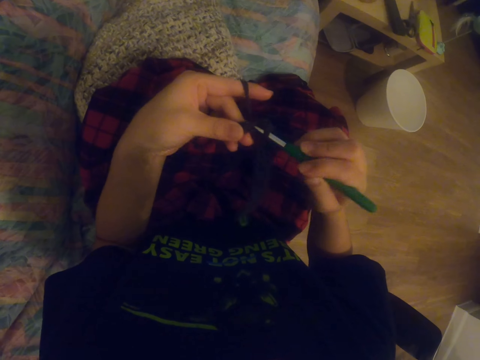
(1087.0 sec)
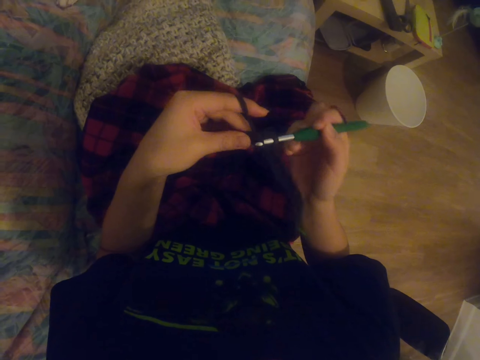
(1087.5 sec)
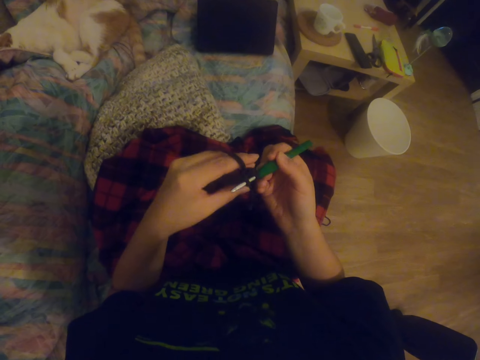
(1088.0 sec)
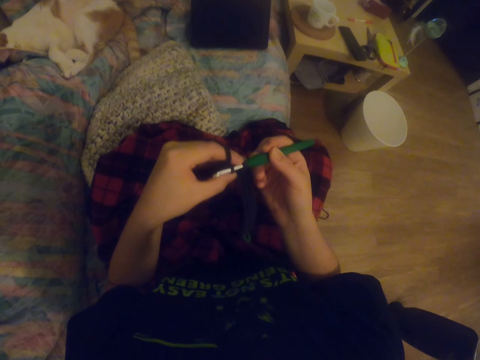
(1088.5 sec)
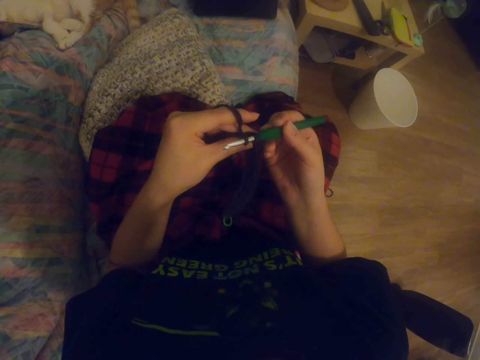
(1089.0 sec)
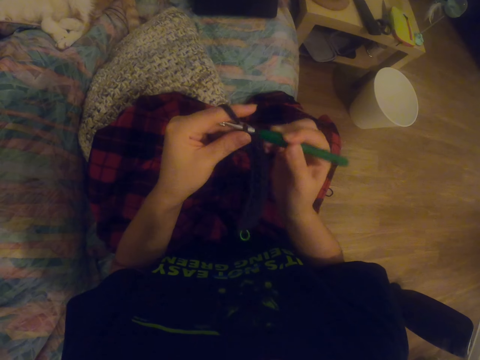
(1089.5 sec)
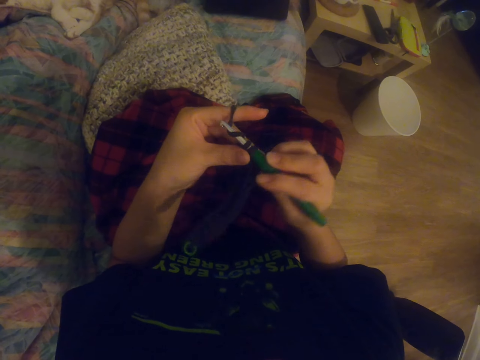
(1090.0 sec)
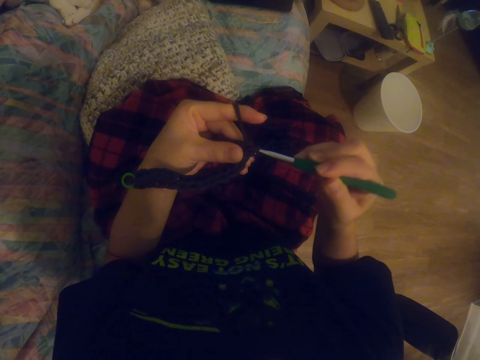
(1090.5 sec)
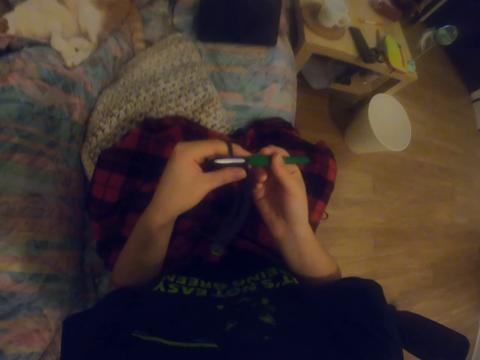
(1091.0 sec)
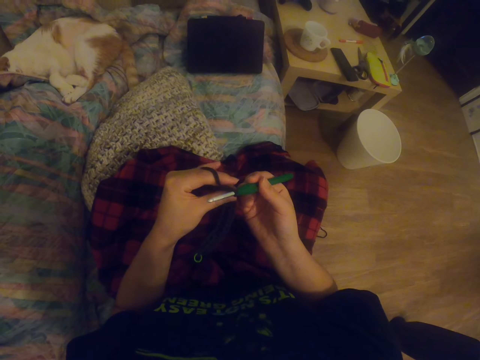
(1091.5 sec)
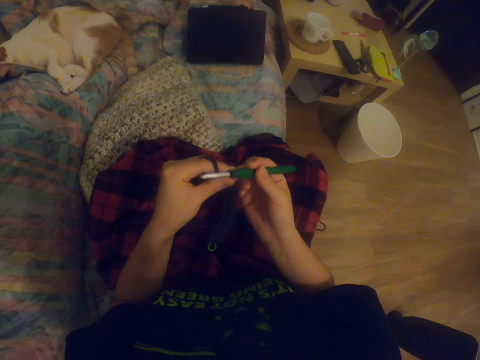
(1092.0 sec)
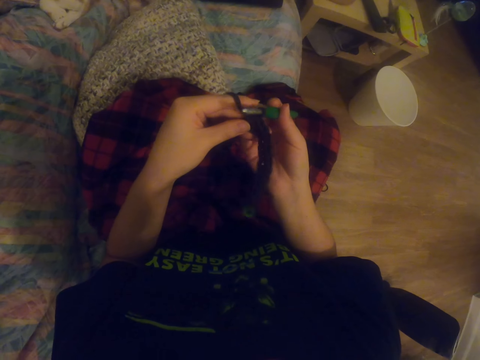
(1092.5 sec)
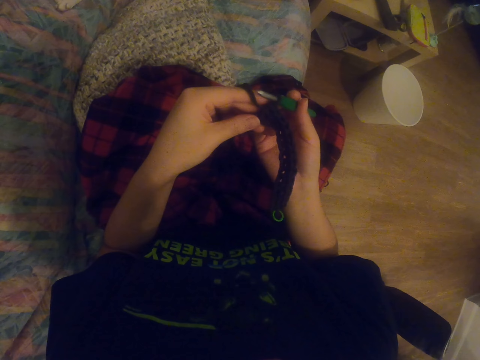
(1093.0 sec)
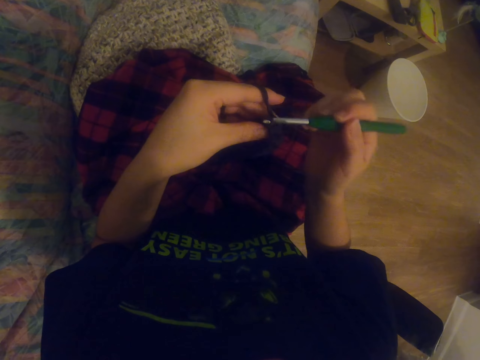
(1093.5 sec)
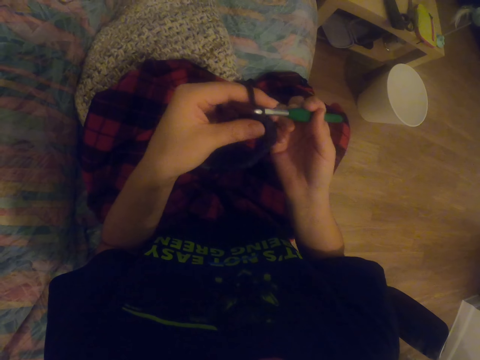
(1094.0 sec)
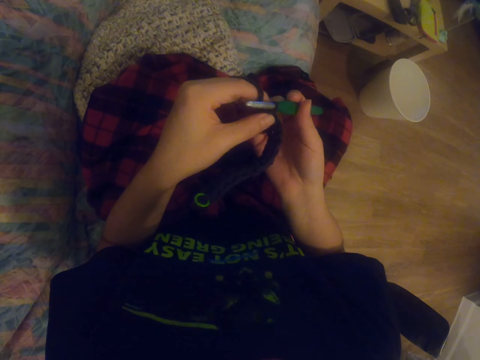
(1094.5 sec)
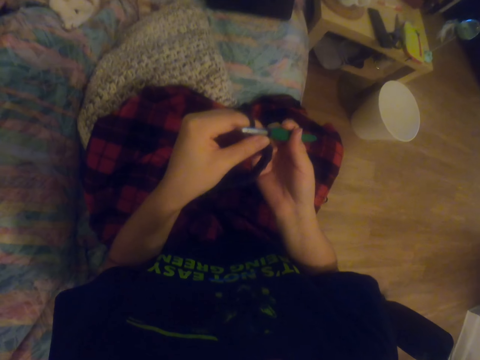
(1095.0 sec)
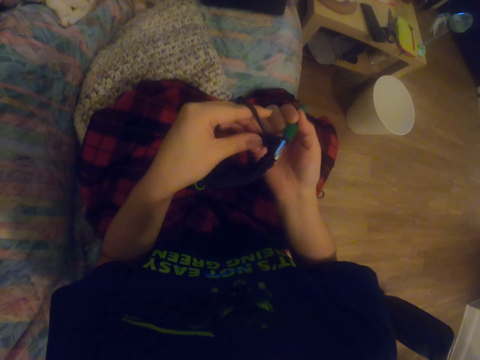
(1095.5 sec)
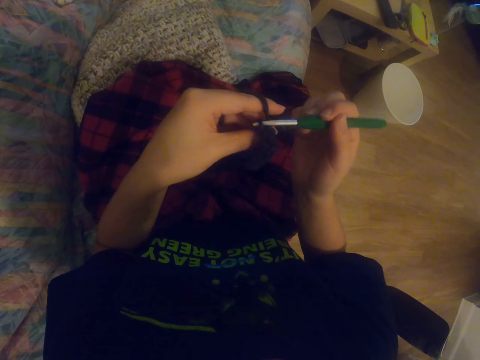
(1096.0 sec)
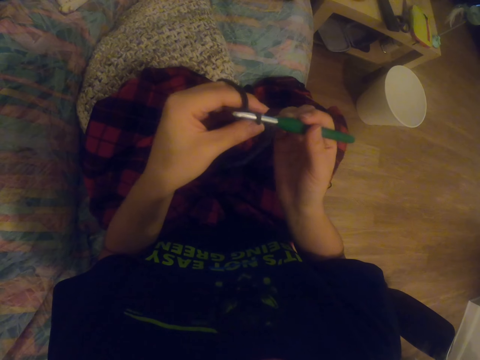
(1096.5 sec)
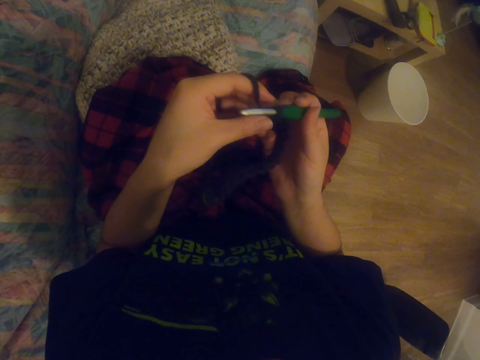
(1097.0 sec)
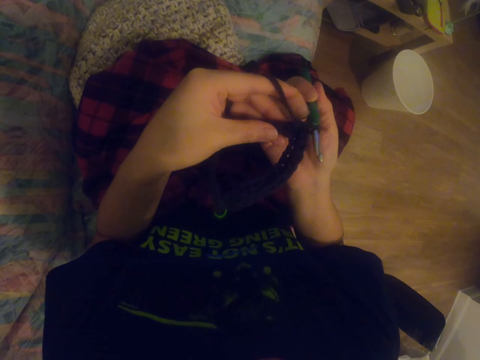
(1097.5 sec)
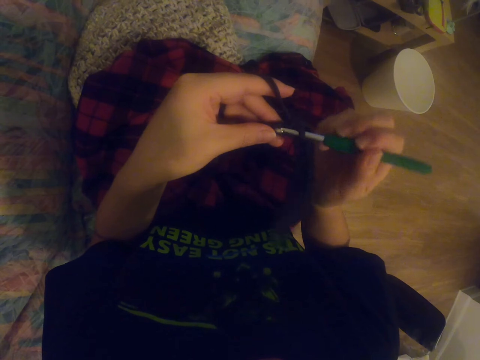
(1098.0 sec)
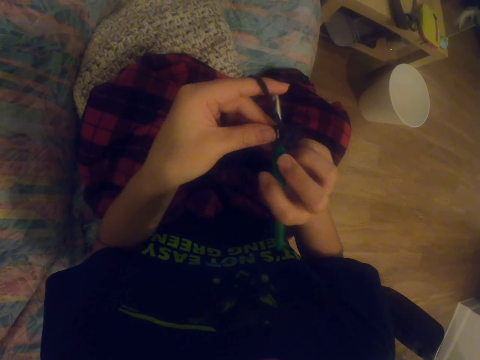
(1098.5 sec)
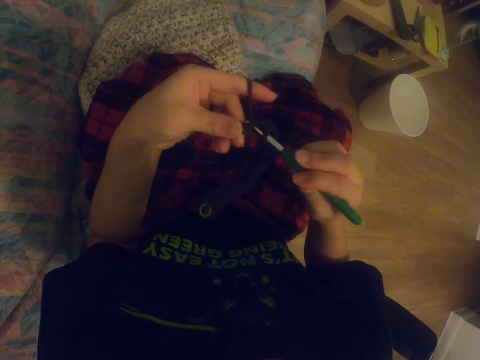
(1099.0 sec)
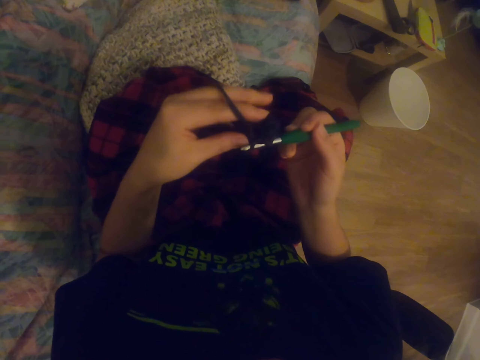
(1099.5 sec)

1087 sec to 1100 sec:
The camera wearer knits the garment with the knitting needle. They look around. They knit the garment with the knitting needle. They look around. They knit the garment with the knitting needle. They knit the garment with the knitting needle again.

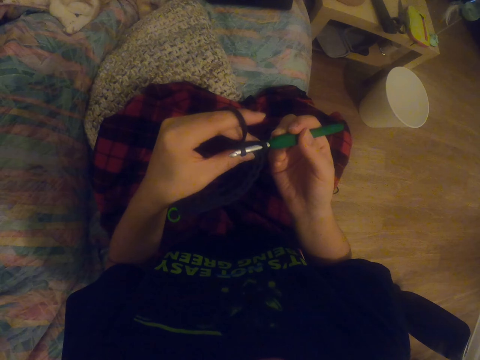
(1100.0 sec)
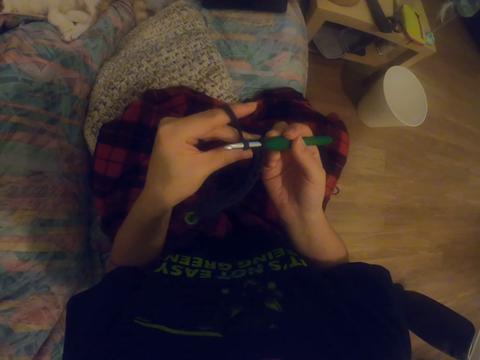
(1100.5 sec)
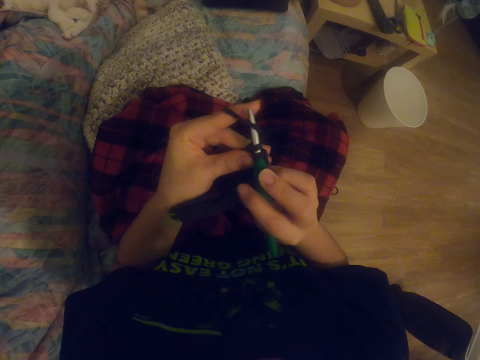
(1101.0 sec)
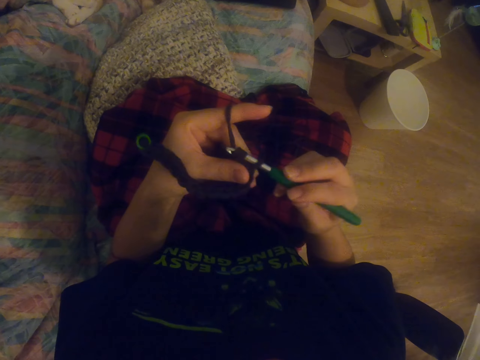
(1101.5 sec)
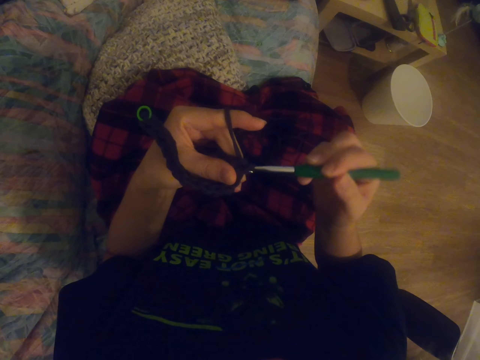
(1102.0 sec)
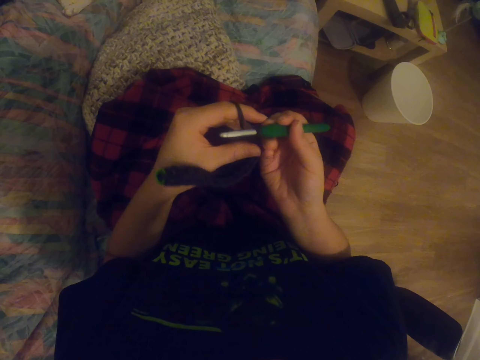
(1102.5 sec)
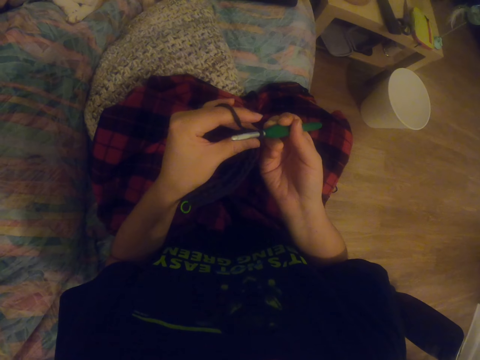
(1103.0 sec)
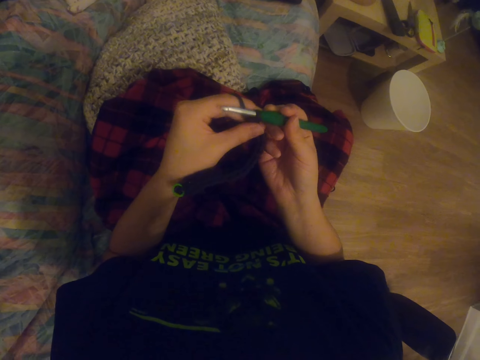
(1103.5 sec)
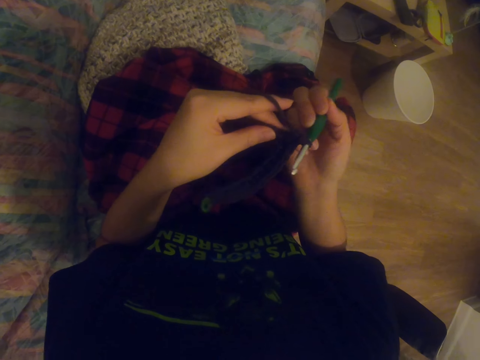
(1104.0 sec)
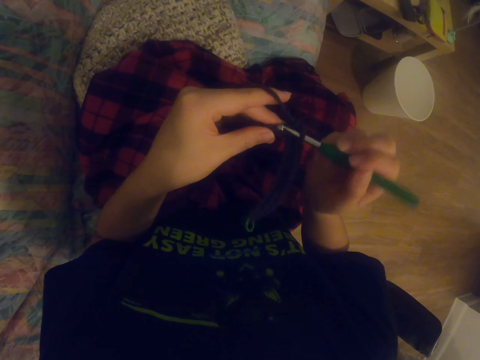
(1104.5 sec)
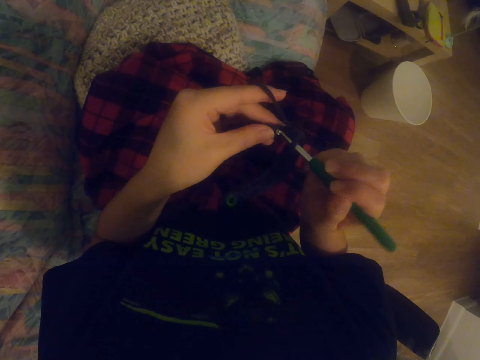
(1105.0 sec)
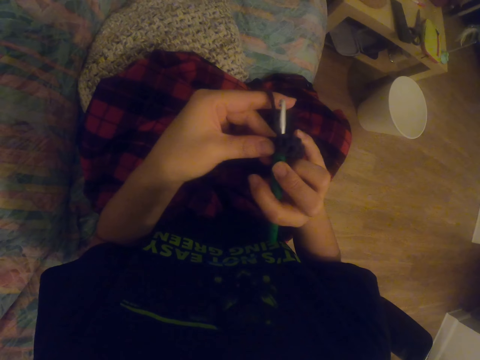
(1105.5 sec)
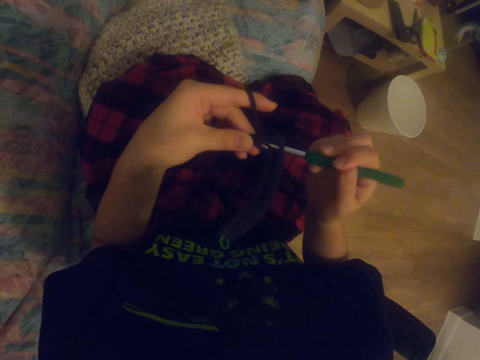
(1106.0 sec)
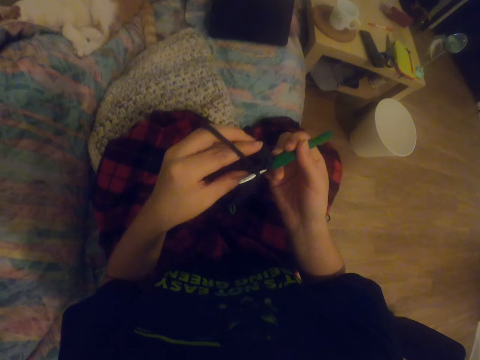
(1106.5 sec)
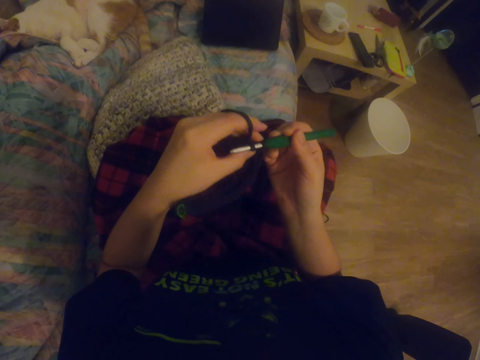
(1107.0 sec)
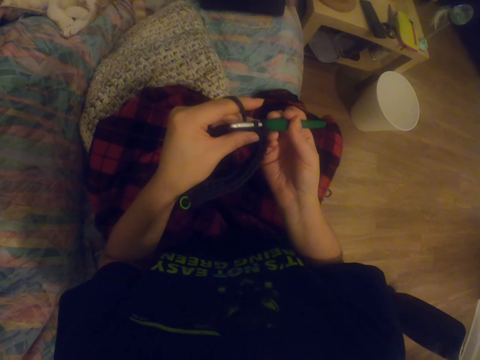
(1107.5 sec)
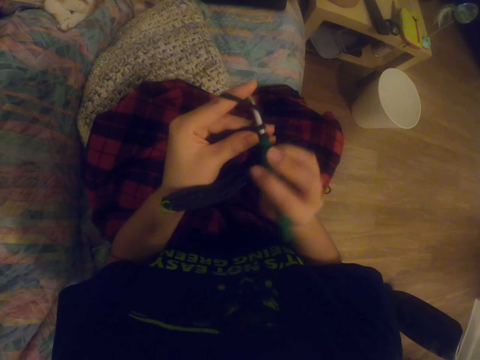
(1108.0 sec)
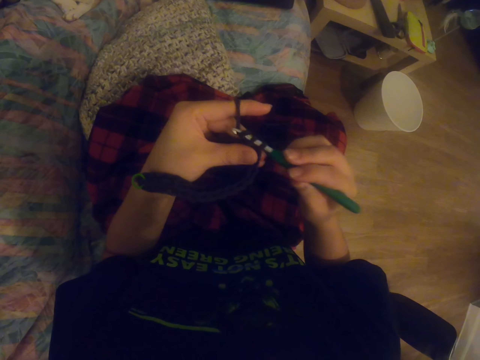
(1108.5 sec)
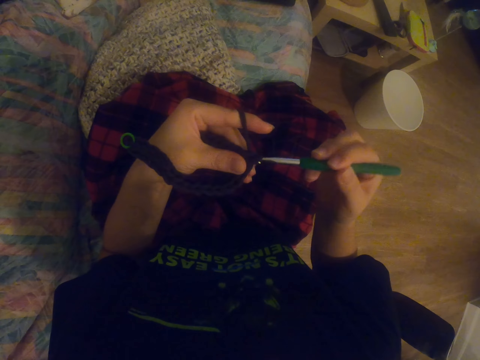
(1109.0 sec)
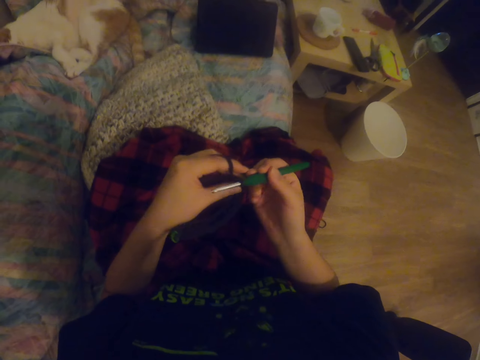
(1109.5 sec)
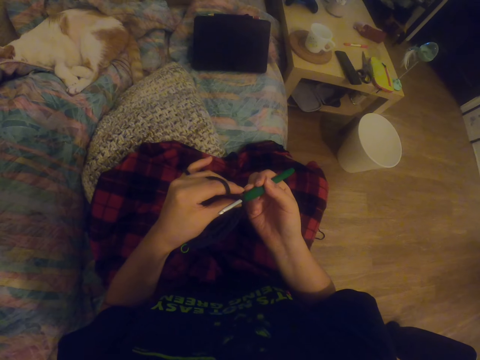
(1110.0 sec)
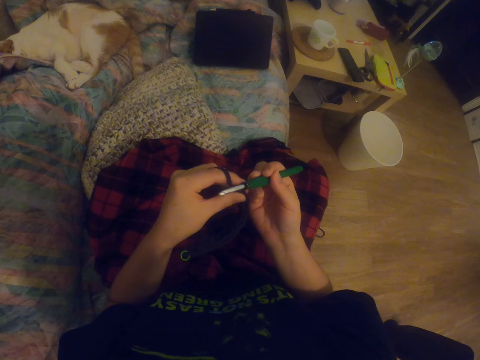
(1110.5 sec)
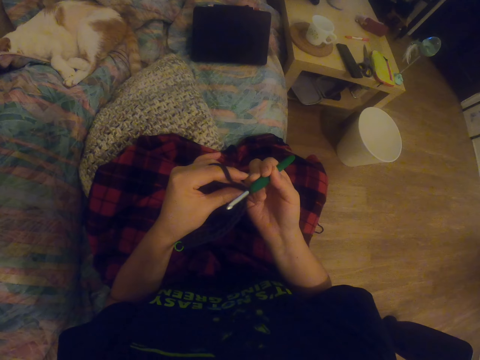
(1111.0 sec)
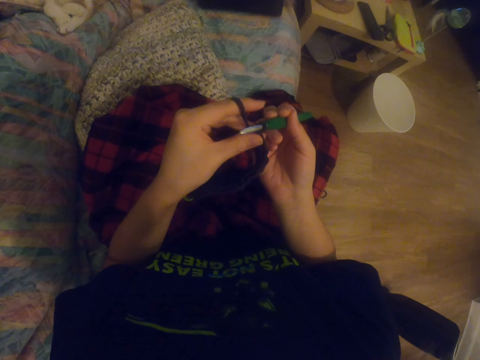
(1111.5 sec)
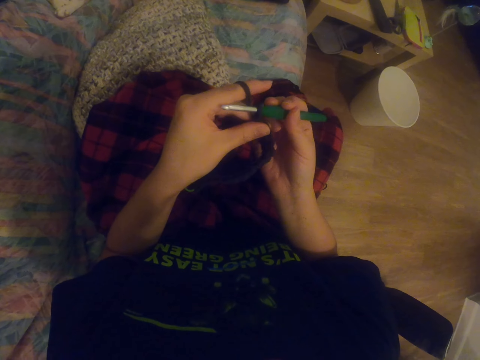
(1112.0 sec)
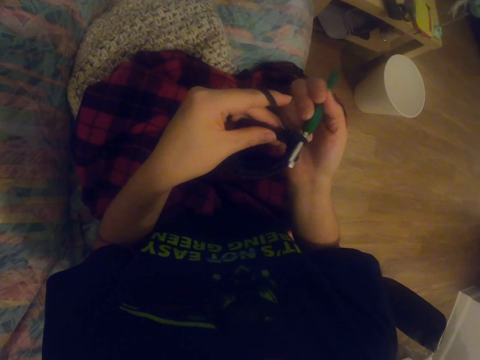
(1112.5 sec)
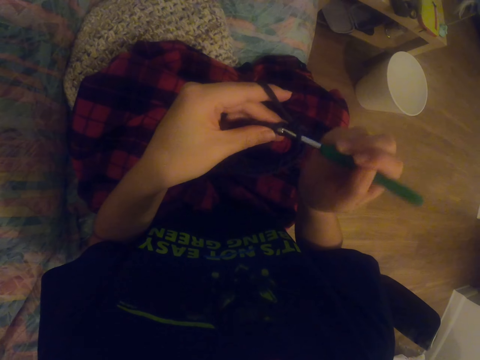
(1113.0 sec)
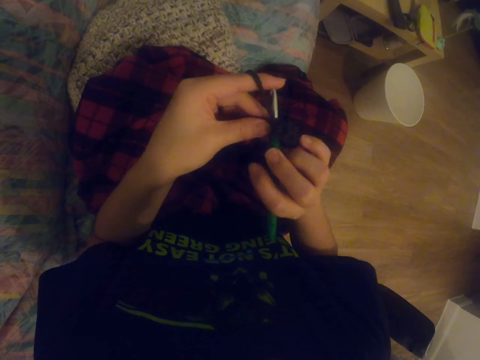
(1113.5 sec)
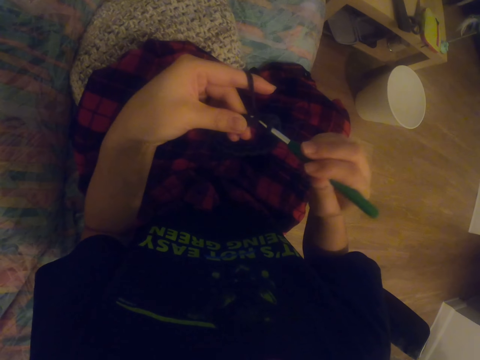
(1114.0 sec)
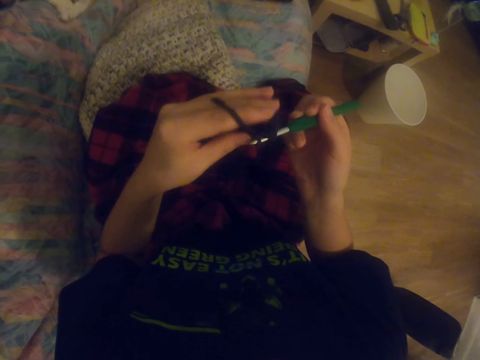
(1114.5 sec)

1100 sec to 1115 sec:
The camera wearer knits the garment with the knitting needle. They knit the garment with the knitting needle again.
